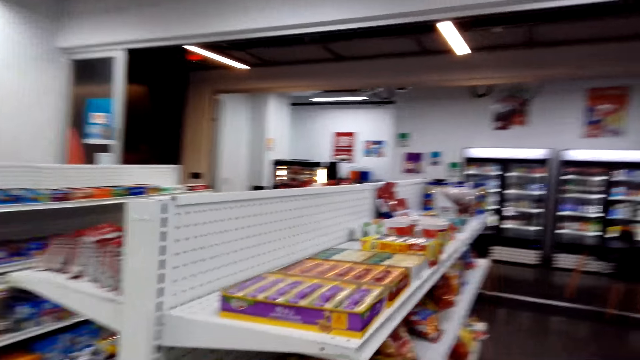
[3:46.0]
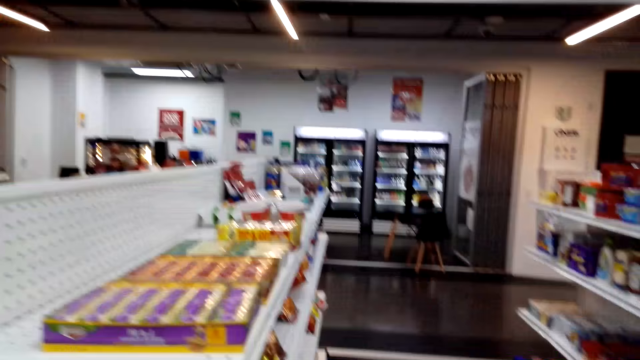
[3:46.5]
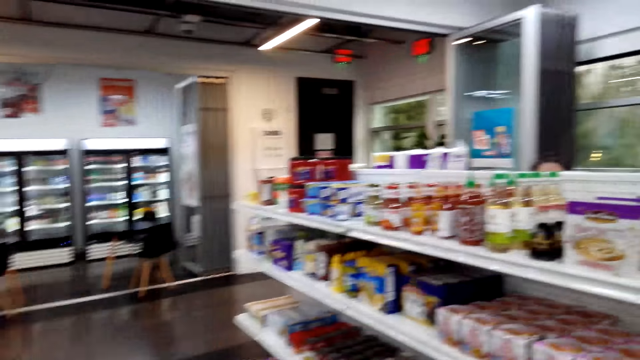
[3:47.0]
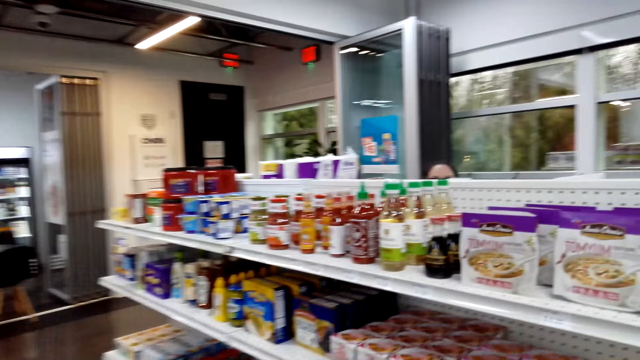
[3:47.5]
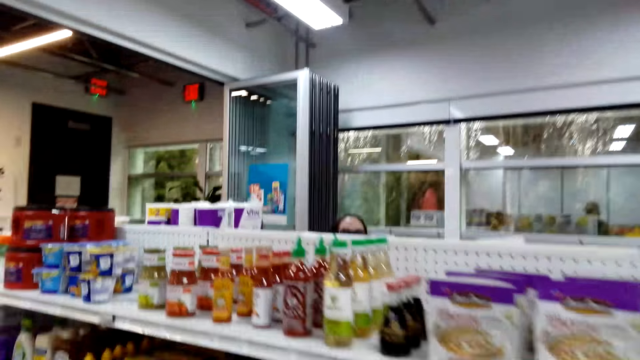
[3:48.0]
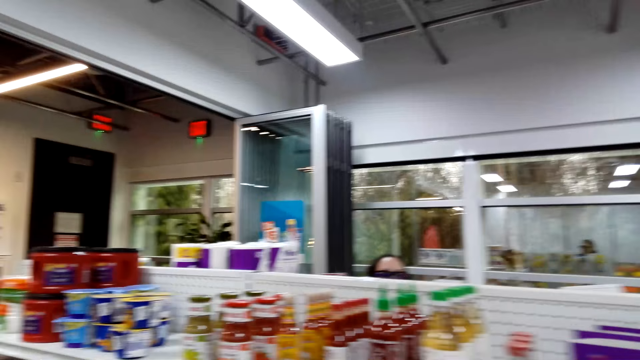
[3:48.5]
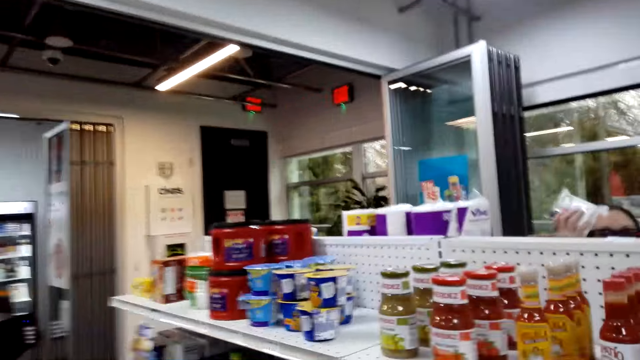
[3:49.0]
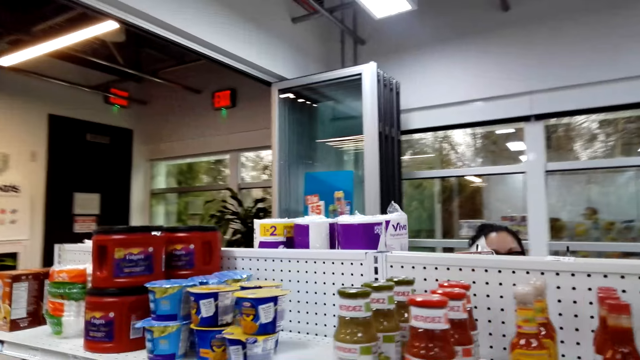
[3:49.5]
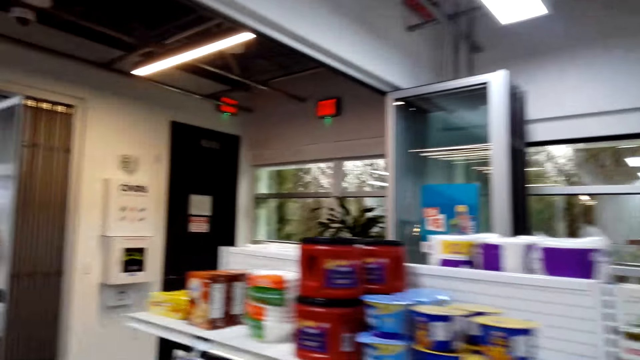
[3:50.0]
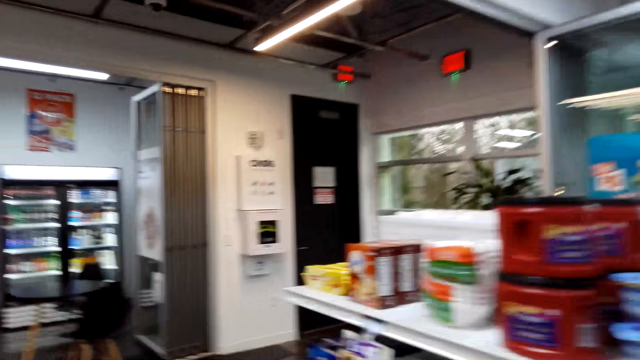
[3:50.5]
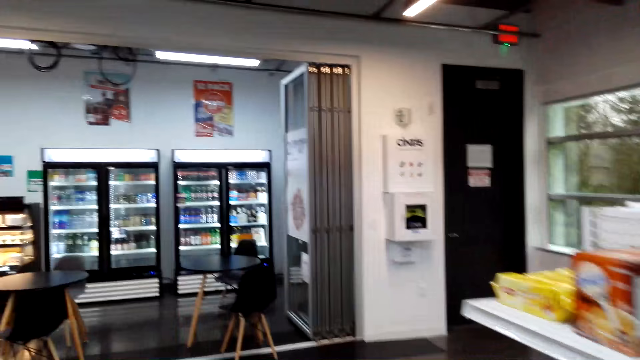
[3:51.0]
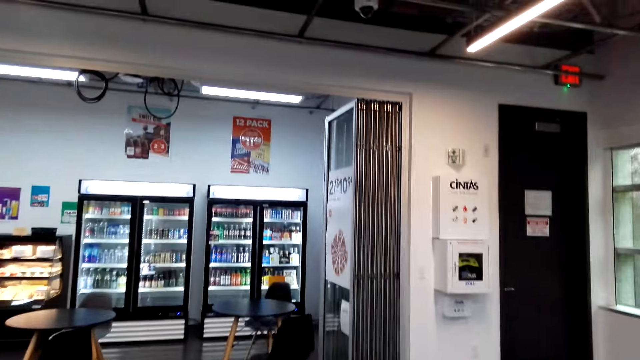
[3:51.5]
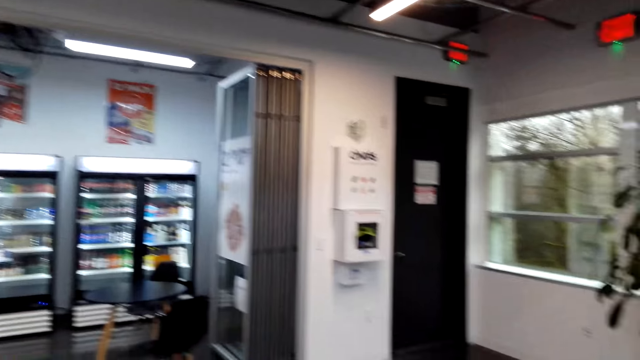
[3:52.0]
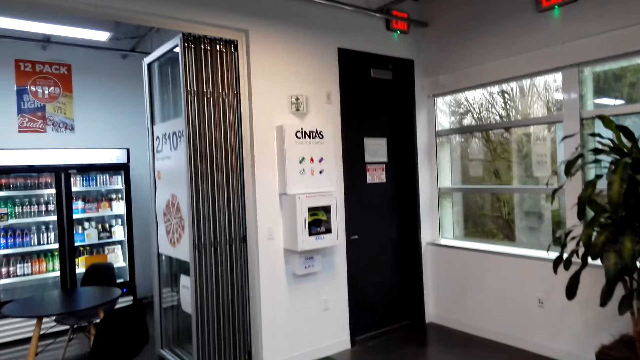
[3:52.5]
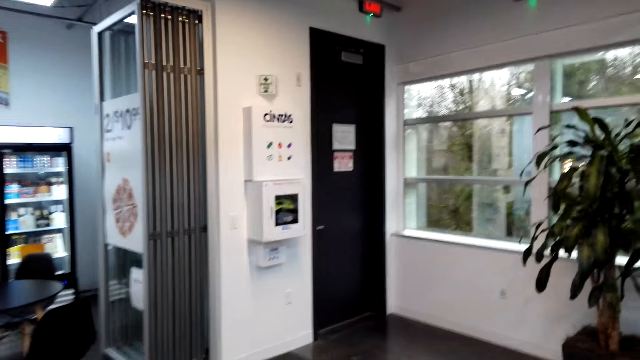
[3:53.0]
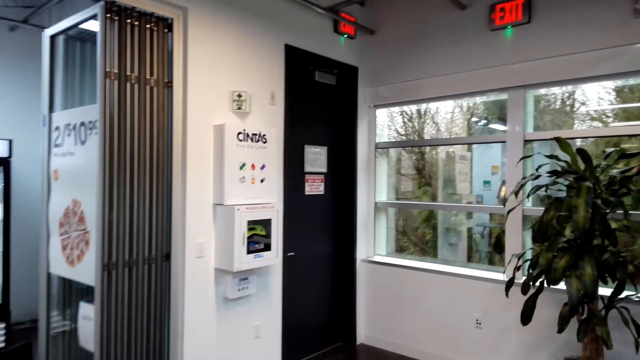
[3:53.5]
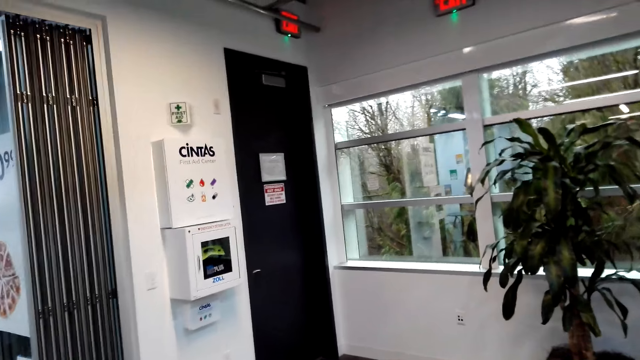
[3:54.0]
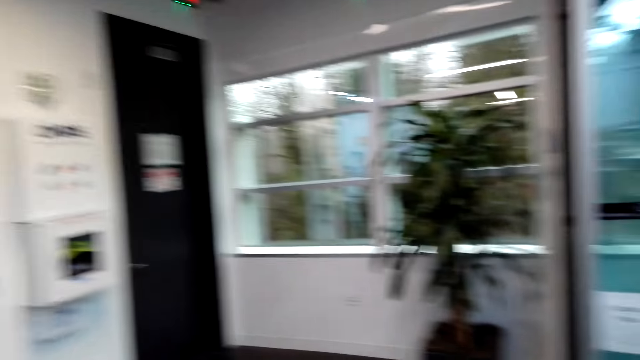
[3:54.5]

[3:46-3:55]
The camera wearer walks. A woman talks to the camera wearer. The camera wearer walks. The woman holds something in her hand. The camera wearer walks. The woman talks to the camera wearer. The camera wearer walks, looks around and talks to the woman. They walk and talk.

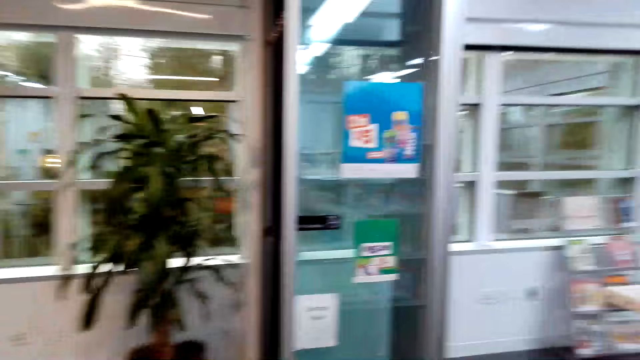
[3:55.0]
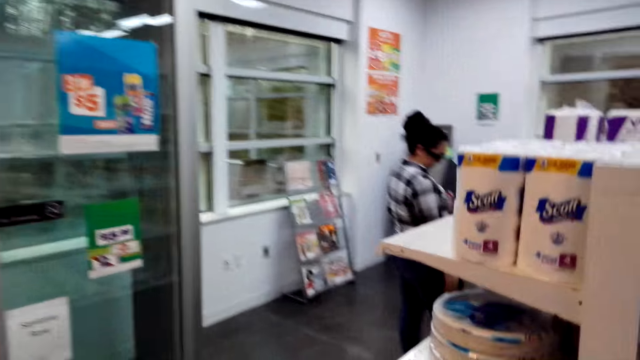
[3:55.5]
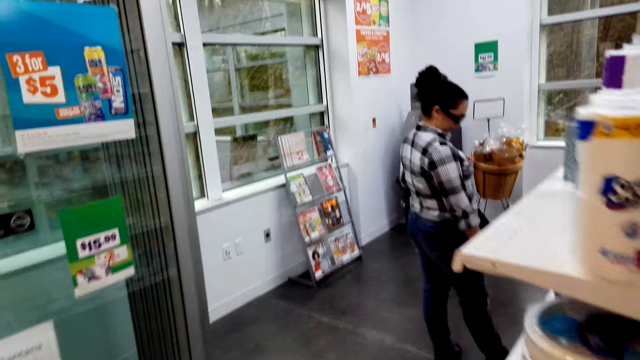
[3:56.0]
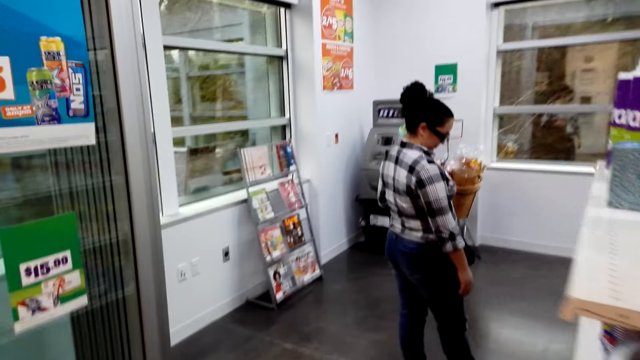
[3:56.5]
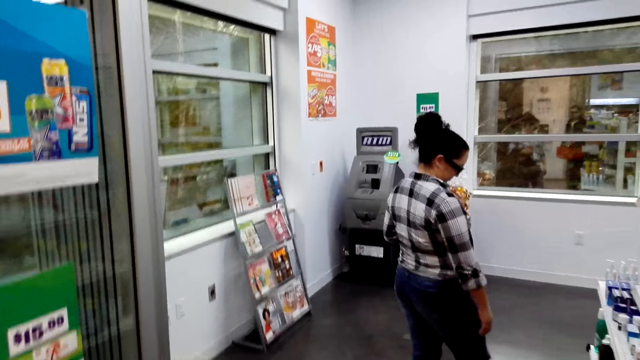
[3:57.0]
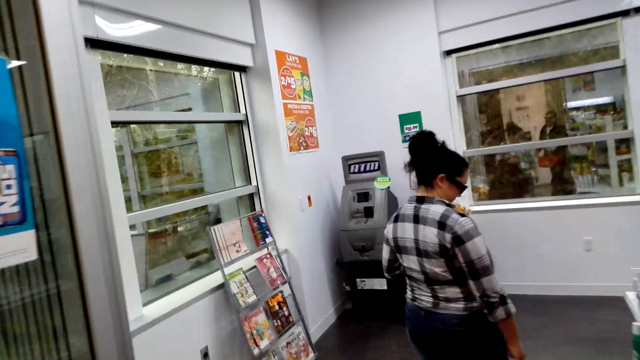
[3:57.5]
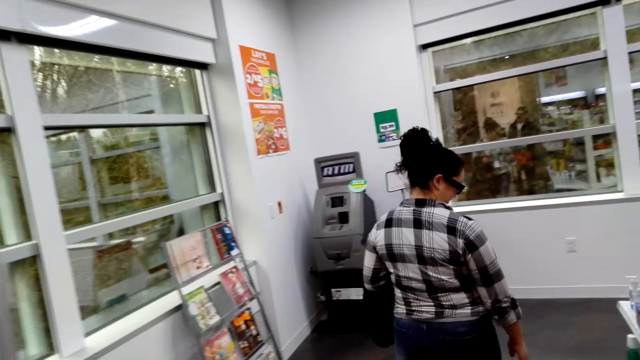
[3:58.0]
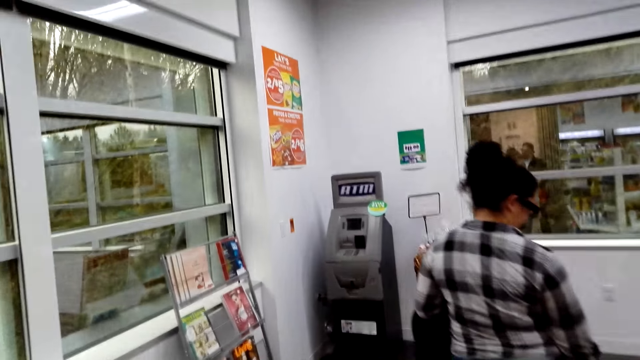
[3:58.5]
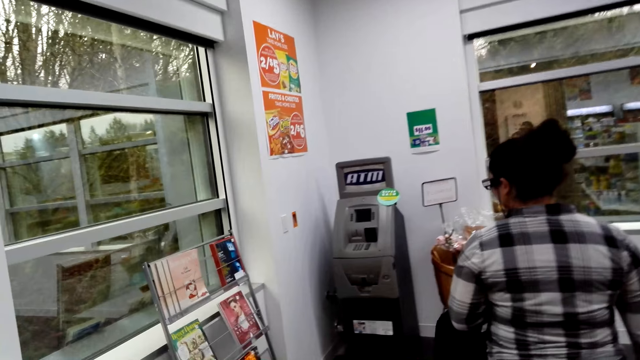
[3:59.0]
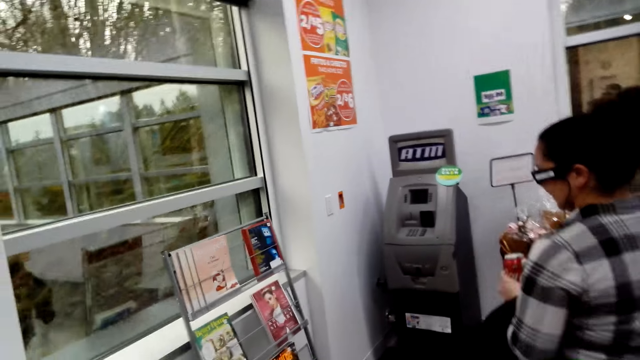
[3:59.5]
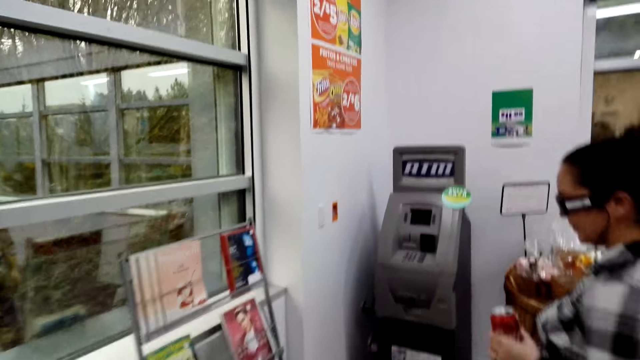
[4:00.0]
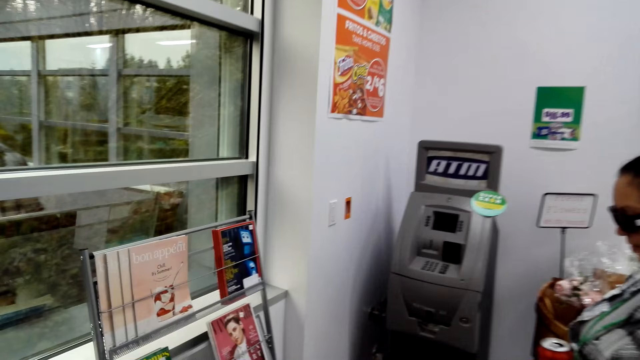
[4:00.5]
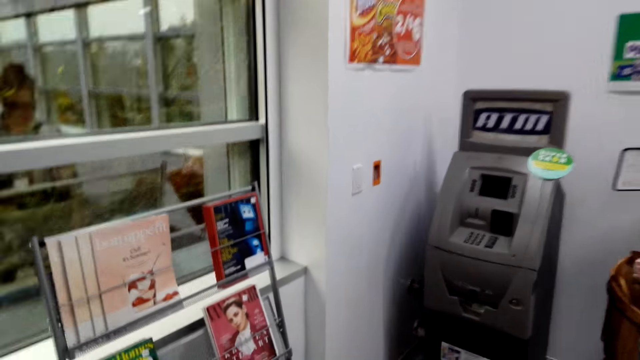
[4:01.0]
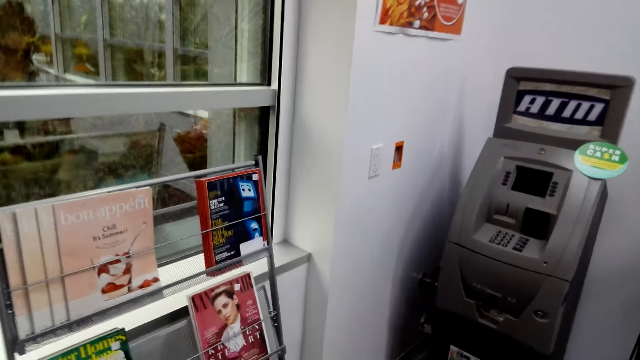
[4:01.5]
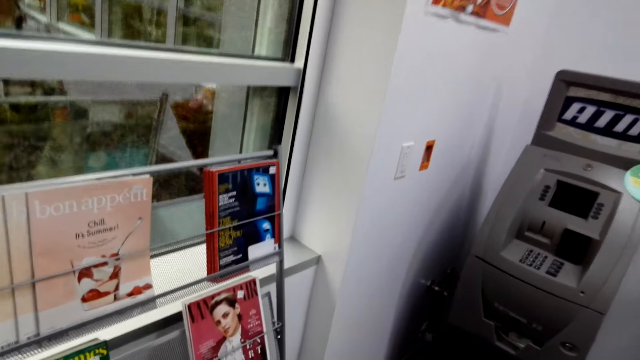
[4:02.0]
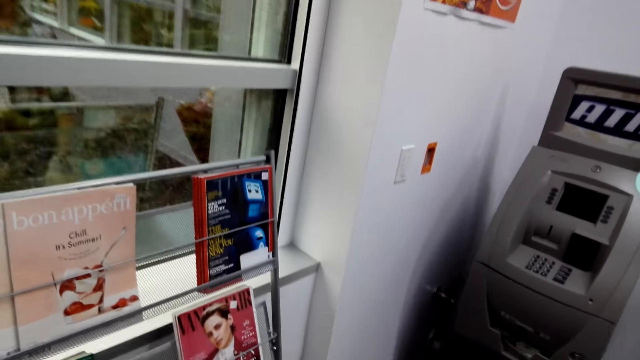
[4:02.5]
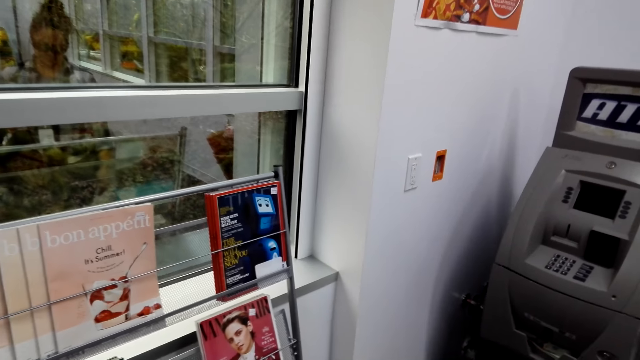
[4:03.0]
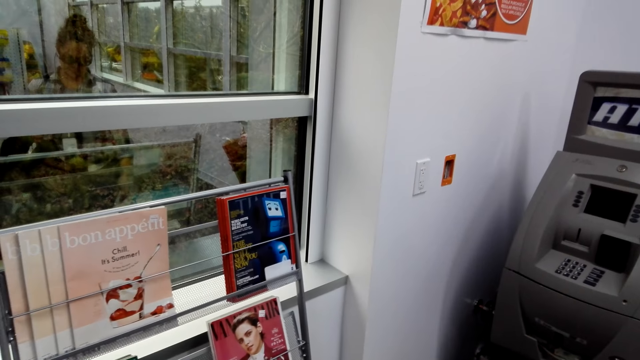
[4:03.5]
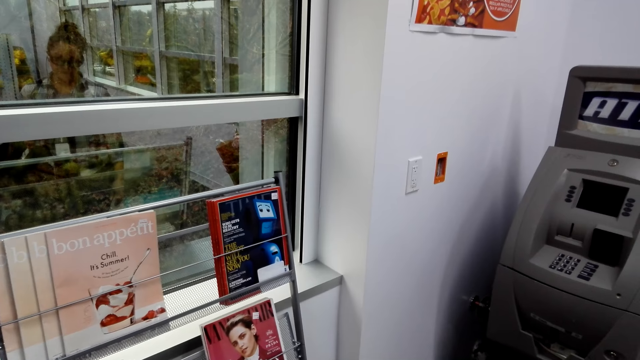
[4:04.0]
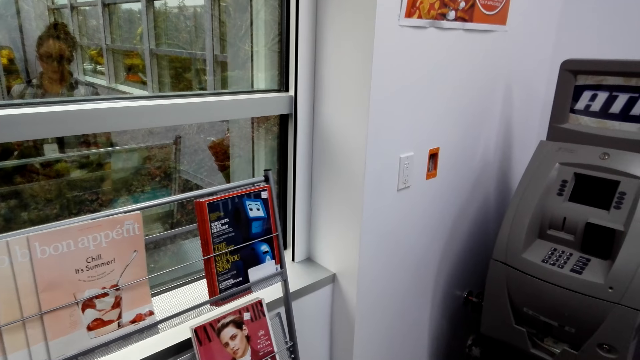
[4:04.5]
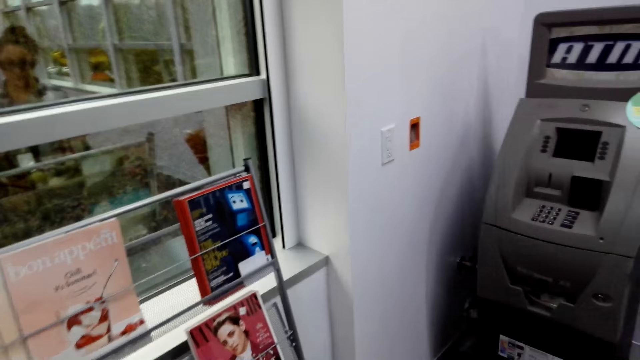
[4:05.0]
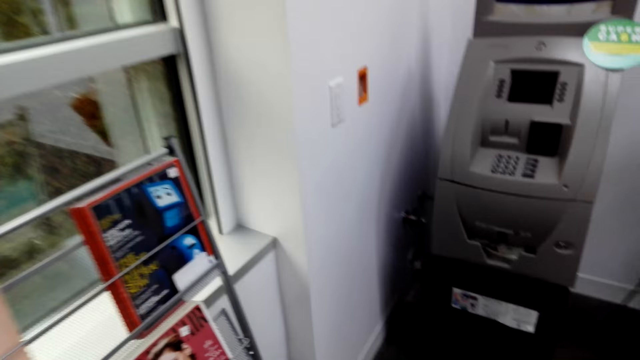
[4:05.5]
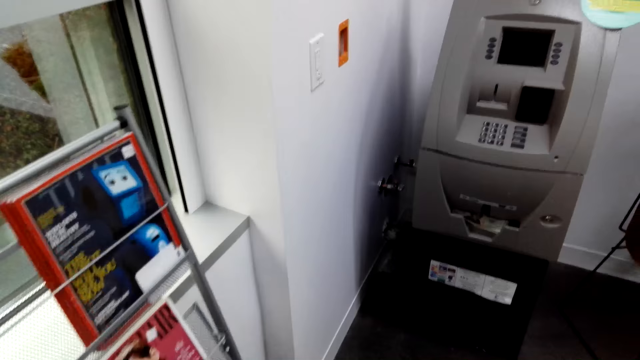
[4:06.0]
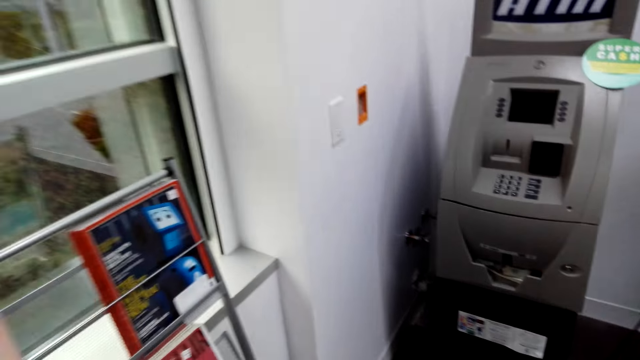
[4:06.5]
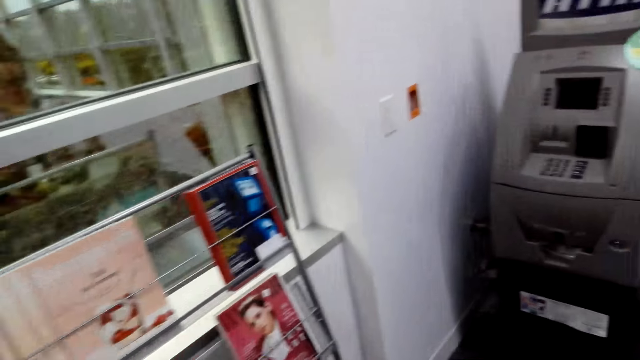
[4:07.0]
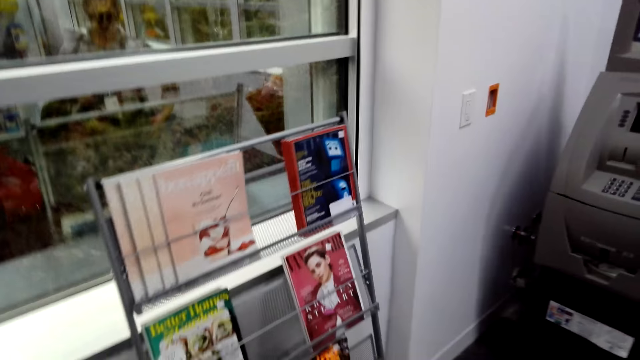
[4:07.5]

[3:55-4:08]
The camera wearer looks around. They talk to a woman. The woman talks to the camera wearer. The camera wearer looks at a magazine. They talk to the woman.
